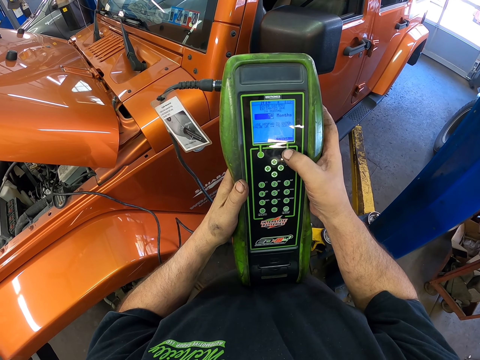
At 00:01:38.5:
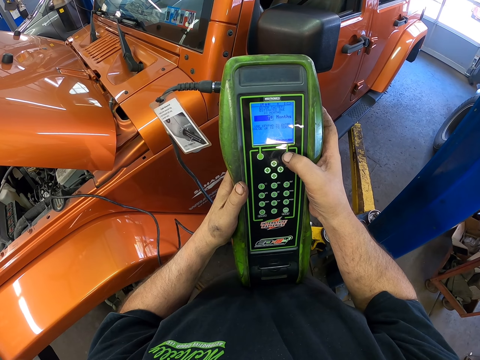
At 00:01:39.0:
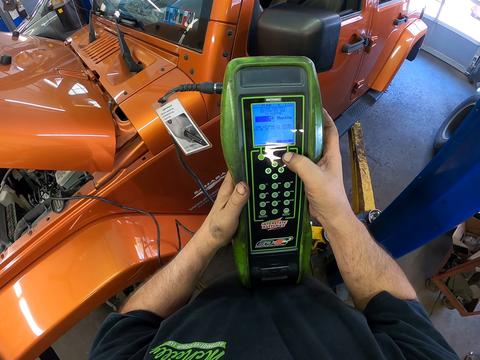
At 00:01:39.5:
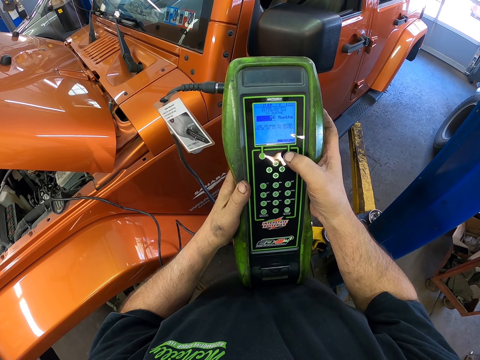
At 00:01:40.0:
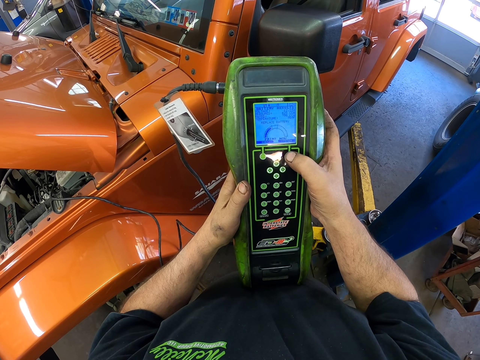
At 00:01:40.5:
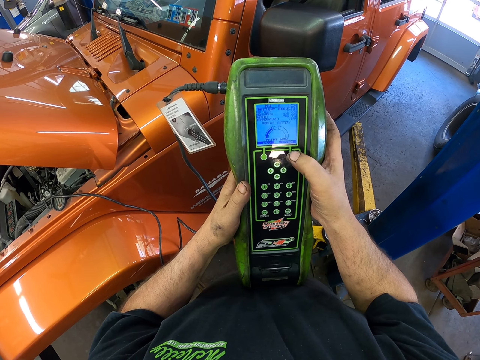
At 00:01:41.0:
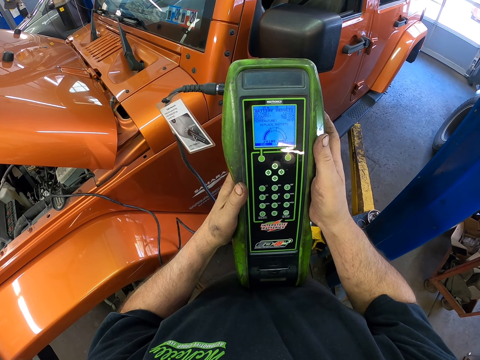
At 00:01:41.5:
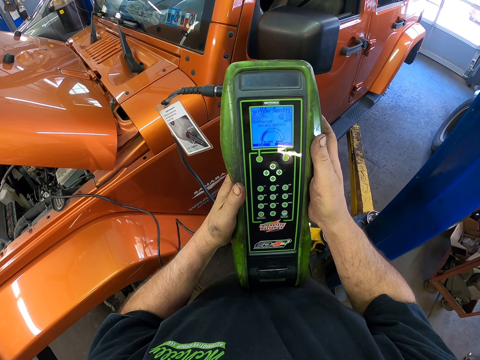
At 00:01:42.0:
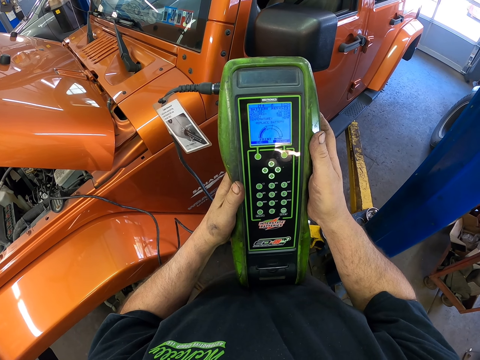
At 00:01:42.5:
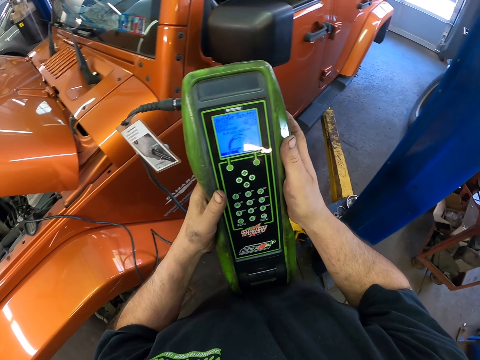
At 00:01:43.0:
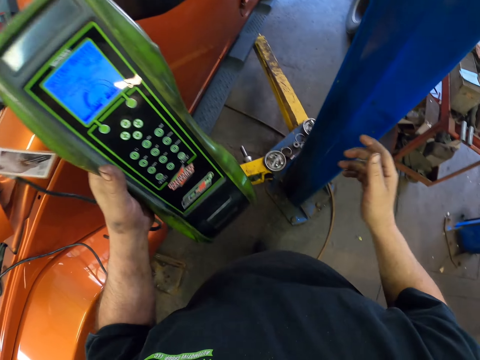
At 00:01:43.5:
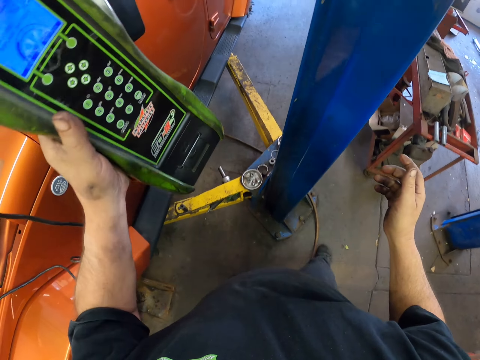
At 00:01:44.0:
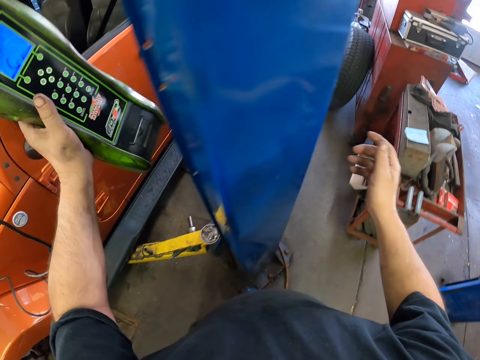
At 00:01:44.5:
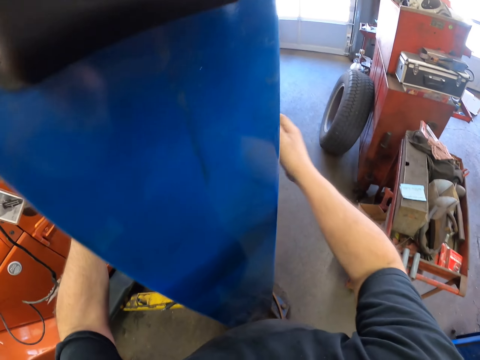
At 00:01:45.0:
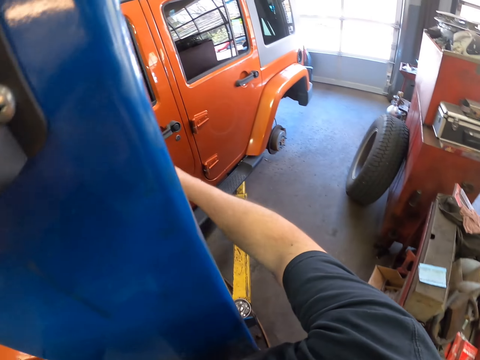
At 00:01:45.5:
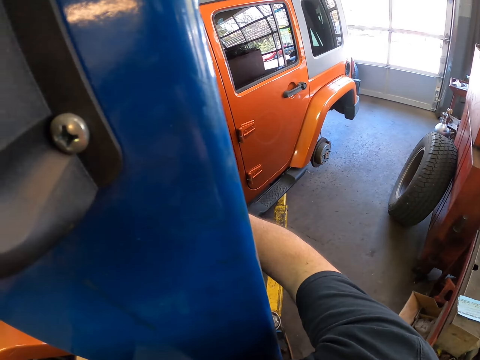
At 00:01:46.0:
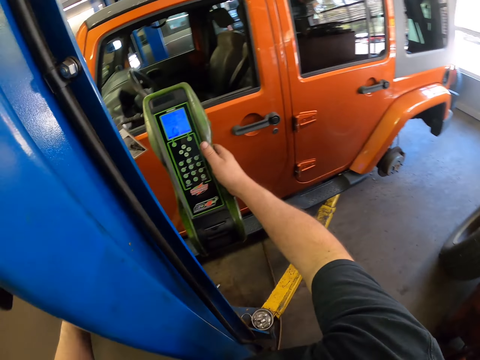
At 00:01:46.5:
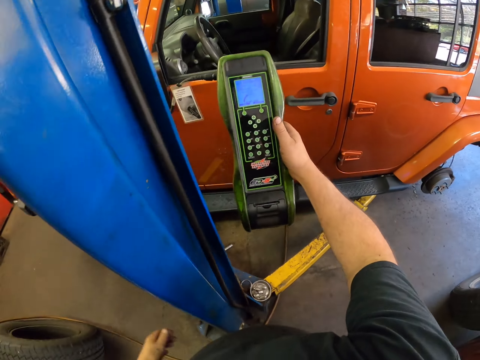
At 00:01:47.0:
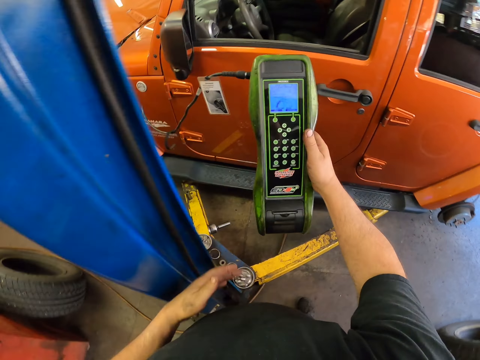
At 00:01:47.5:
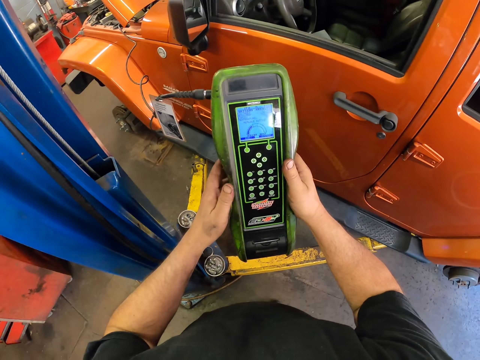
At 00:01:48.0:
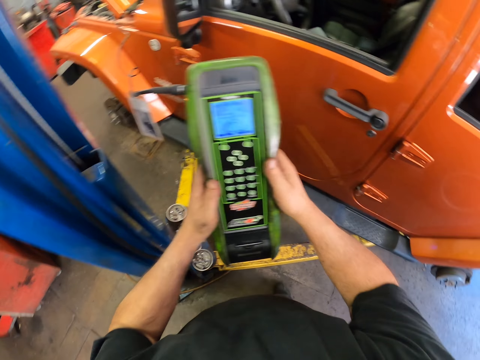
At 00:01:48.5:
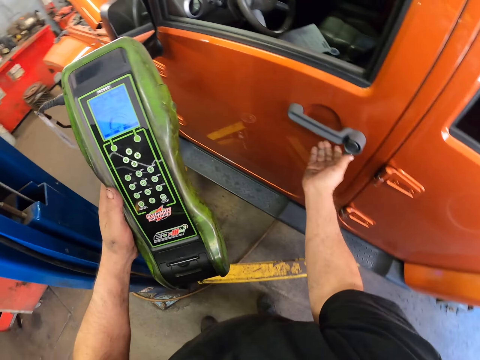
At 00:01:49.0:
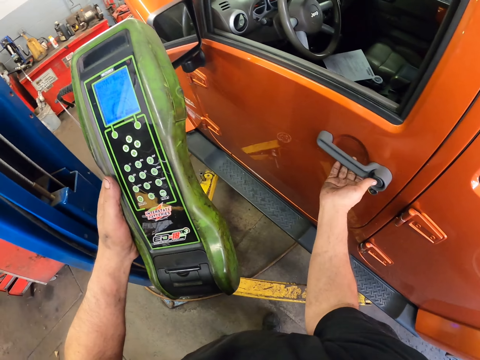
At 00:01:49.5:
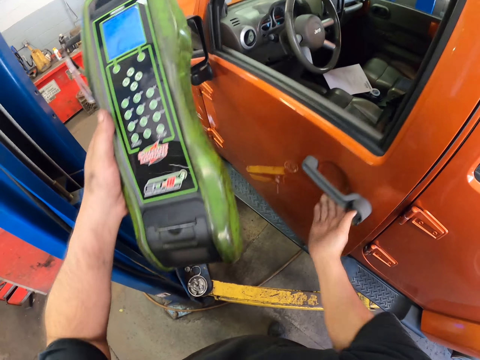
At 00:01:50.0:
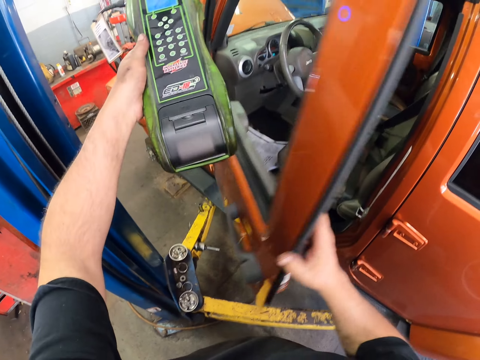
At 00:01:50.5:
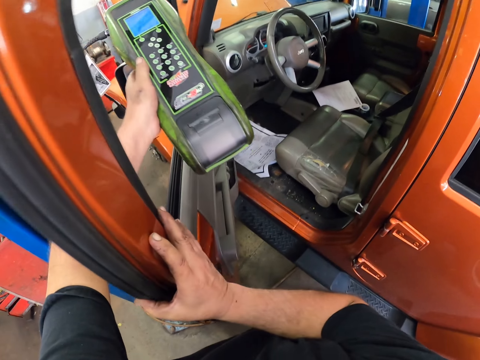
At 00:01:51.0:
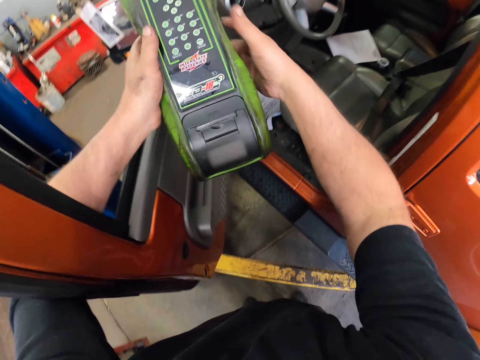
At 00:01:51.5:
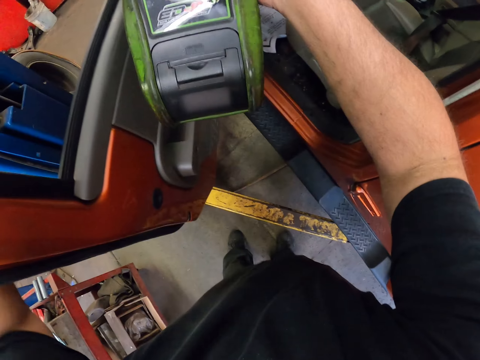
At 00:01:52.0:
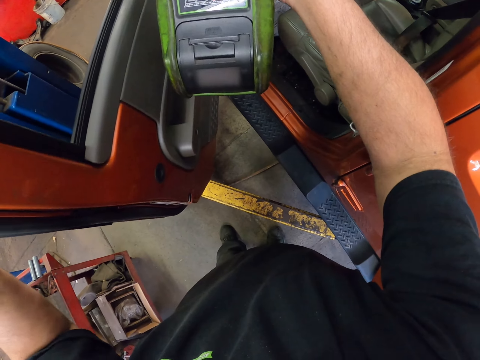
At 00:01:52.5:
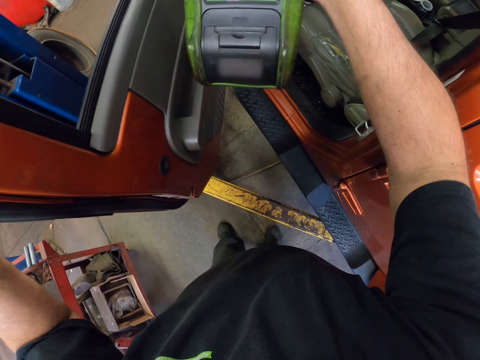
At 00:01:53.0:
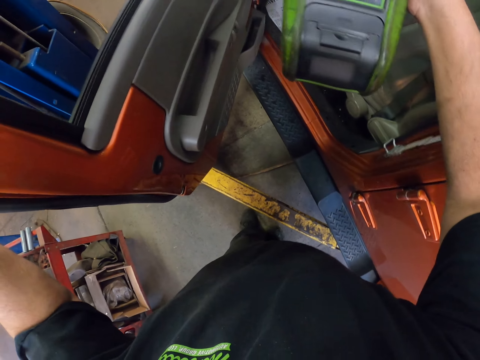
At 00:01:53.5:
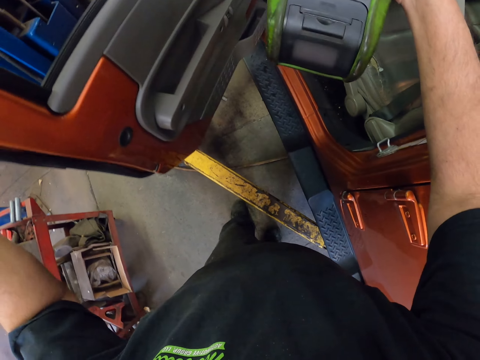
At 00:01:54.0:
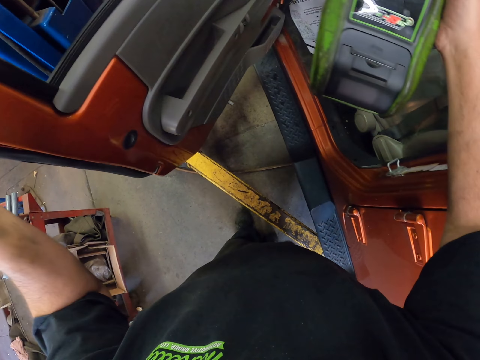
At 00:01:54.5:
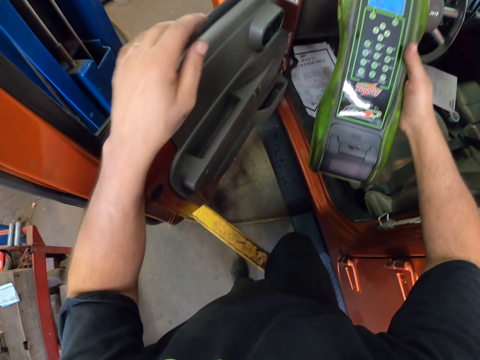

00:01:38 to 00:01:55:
The camera wearer opens a vehicle door.

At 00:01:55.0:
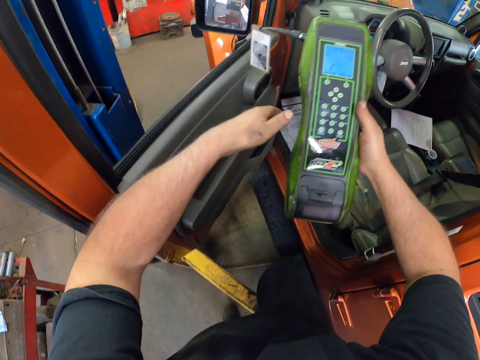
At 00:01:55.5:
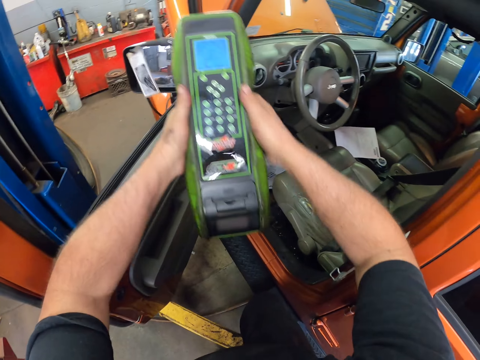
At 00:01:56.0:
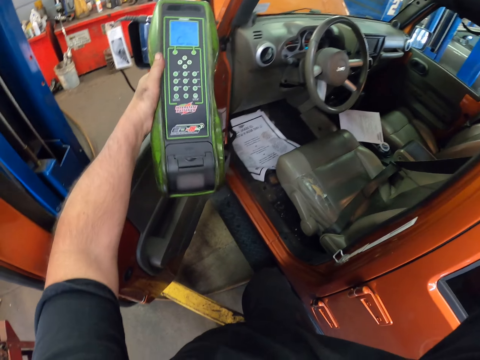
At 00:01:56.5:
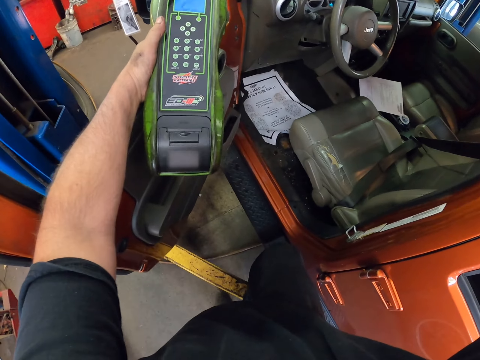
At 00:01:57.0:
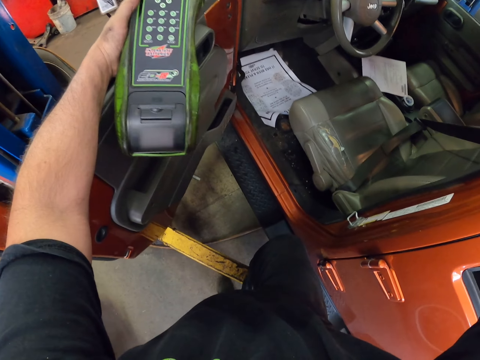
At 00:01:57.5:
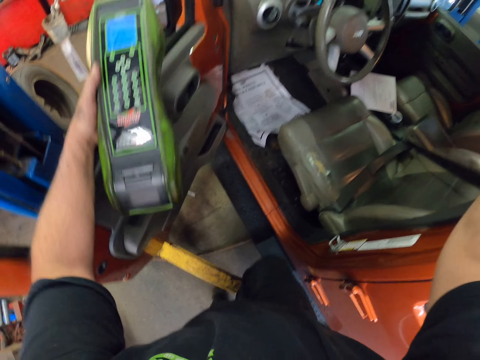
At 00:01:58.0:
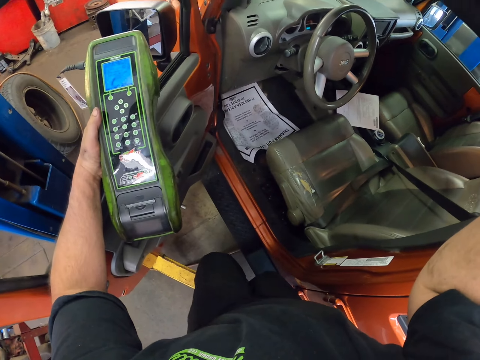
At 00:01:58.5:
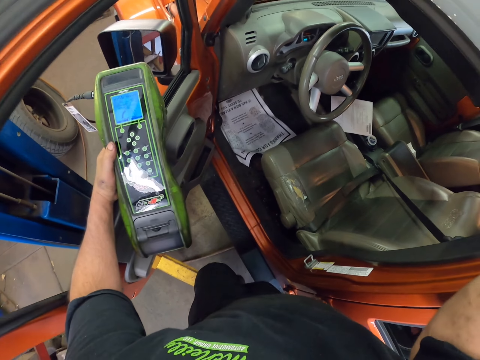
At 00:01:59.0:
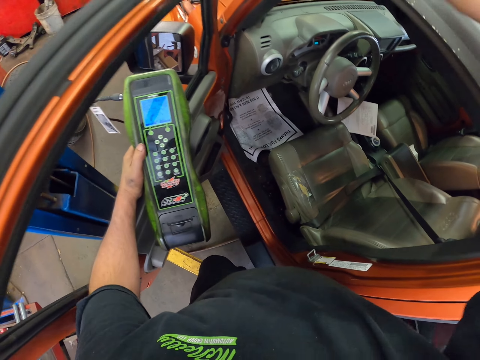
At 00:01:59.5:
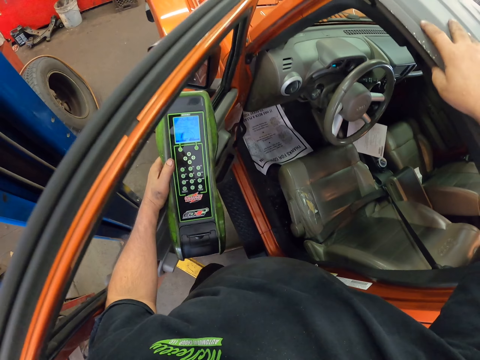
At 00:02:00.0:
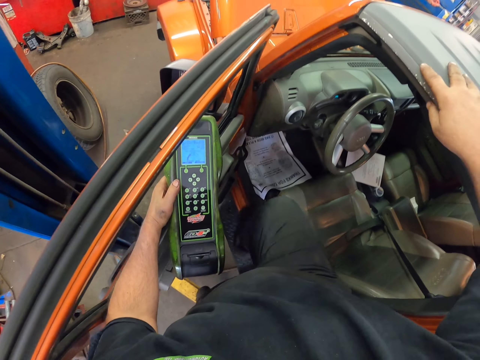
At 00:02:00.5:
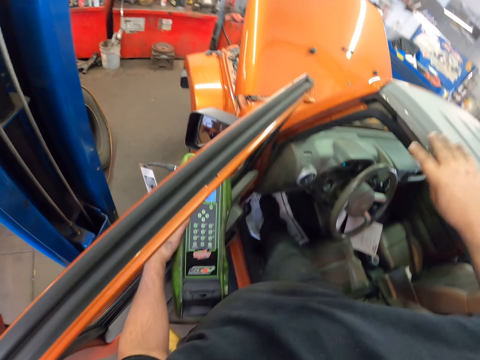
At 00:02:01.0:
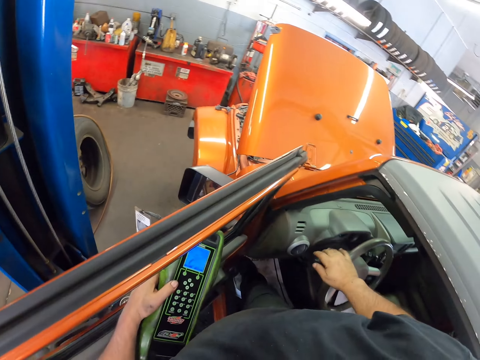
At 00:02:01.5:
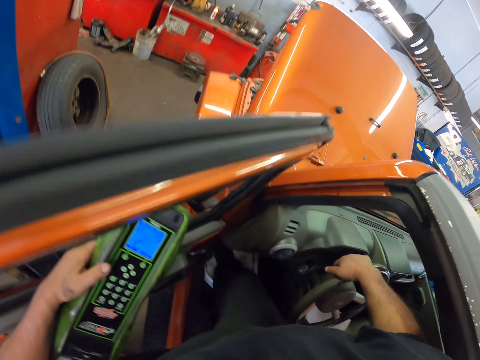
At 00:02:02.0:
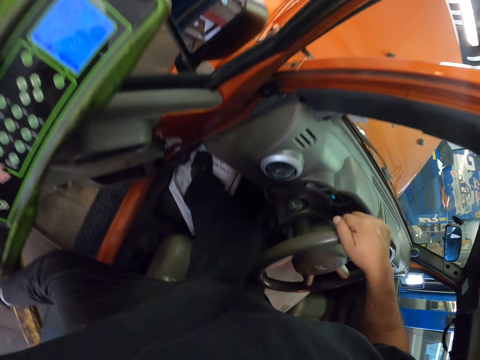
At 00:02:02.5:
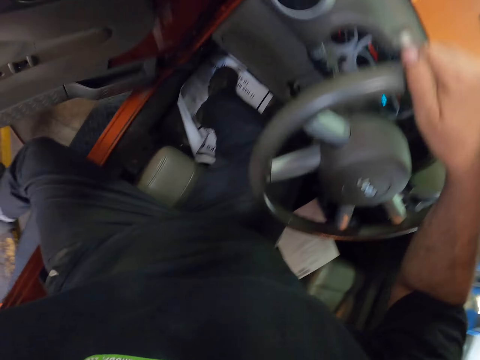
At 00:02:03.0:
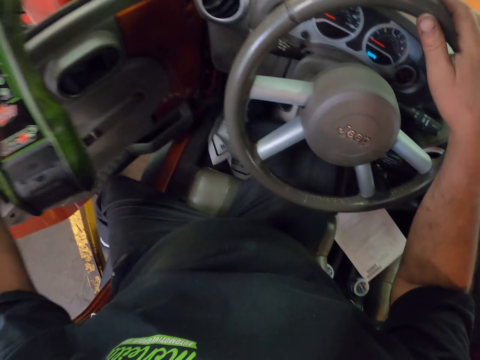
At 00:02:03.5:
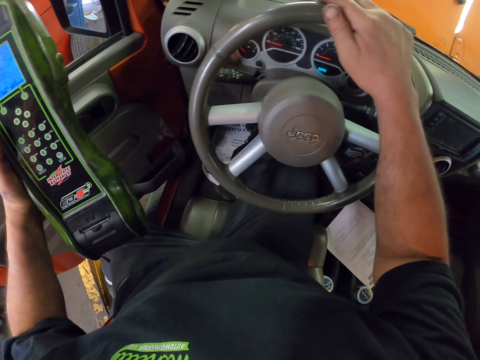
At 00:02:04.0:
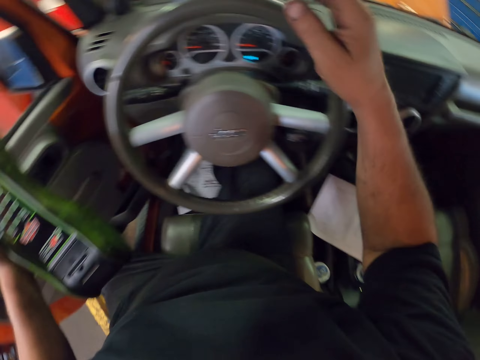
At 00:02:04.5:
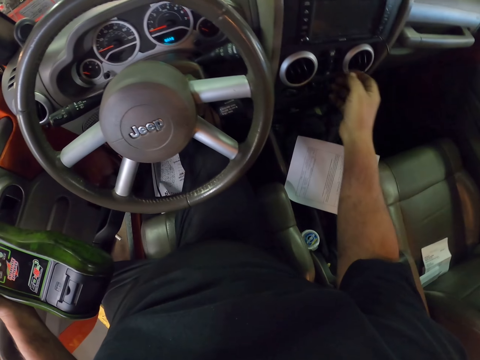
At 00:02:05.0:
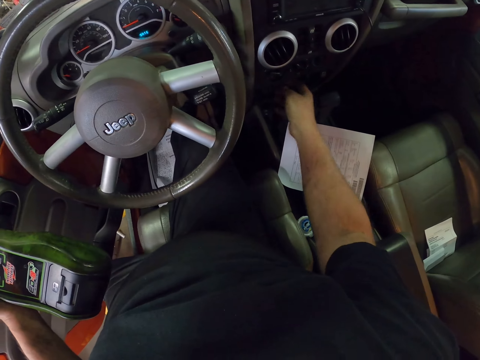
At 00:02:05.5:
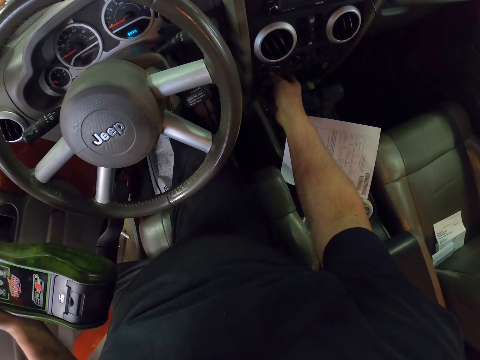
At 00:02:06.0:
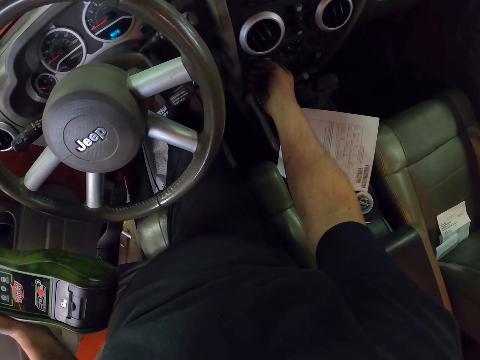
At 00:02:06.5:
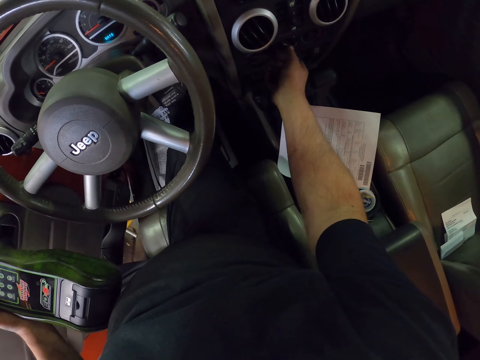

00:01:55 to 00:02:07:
The camera wearer stands on a metal. They enter the vehicle.
